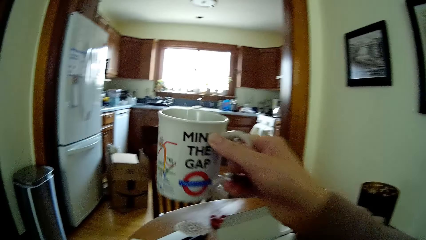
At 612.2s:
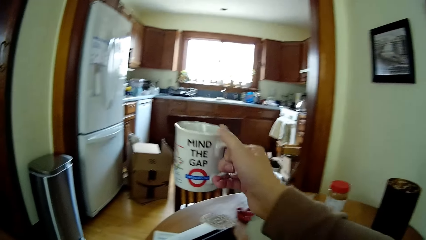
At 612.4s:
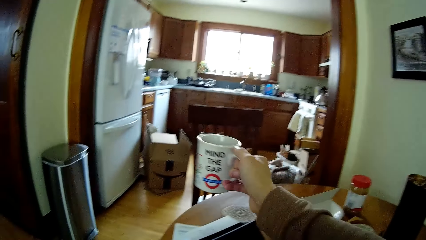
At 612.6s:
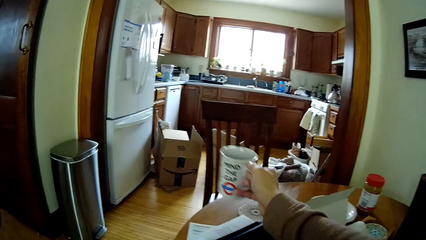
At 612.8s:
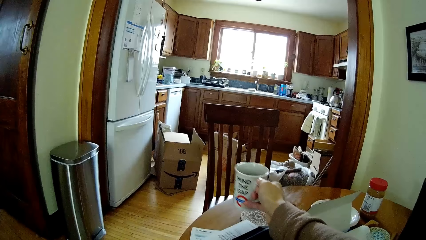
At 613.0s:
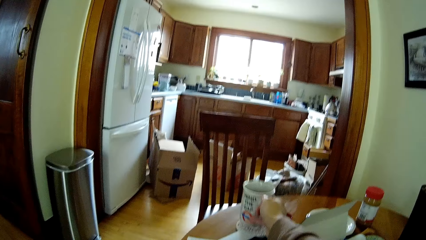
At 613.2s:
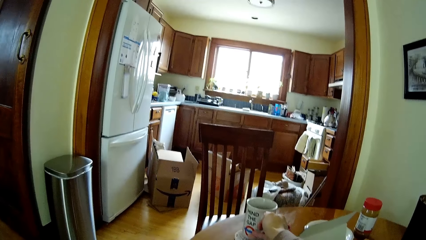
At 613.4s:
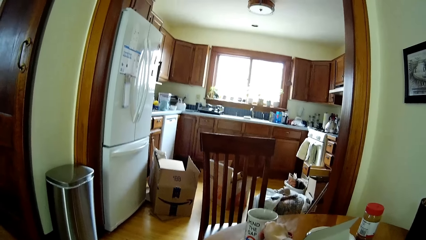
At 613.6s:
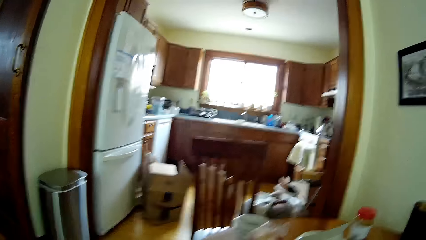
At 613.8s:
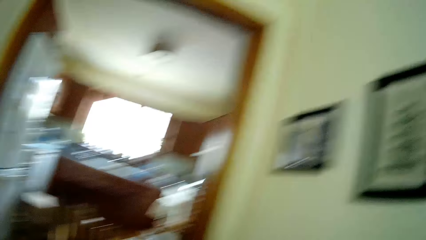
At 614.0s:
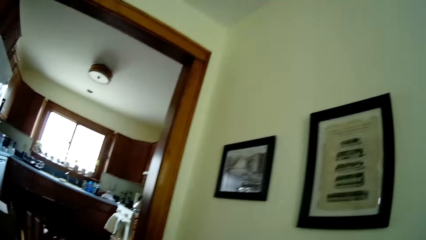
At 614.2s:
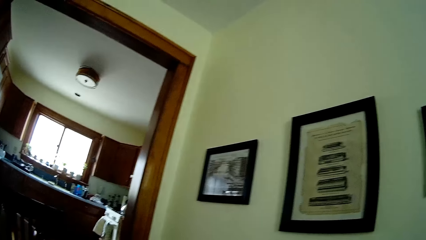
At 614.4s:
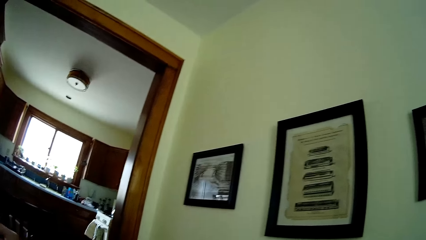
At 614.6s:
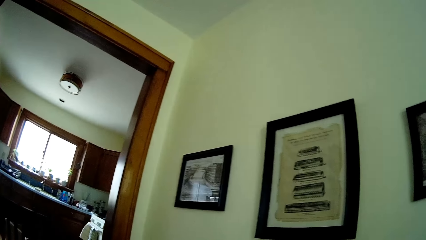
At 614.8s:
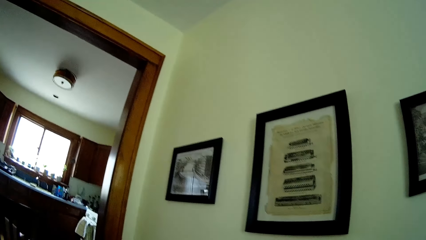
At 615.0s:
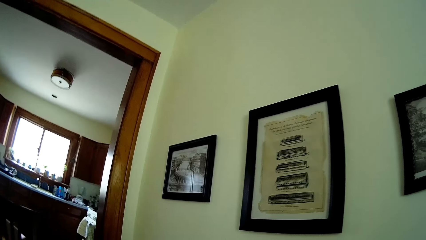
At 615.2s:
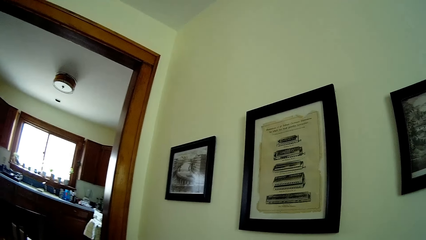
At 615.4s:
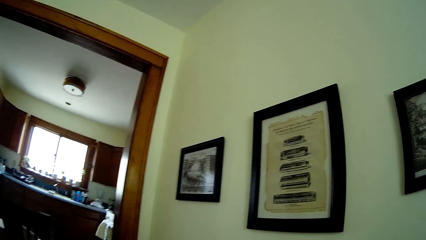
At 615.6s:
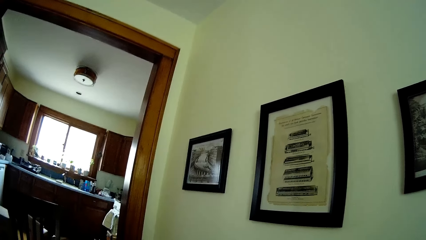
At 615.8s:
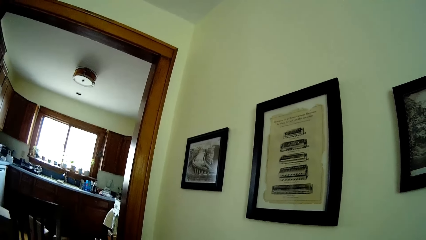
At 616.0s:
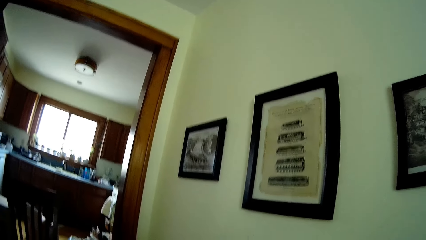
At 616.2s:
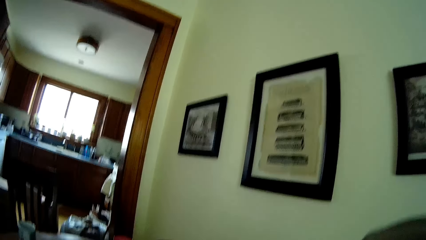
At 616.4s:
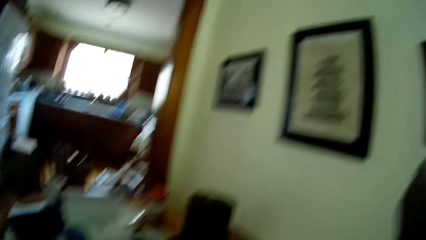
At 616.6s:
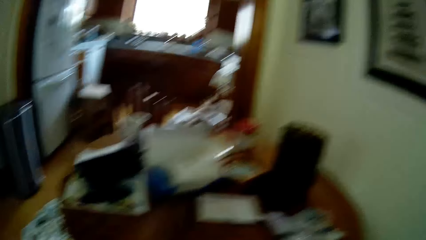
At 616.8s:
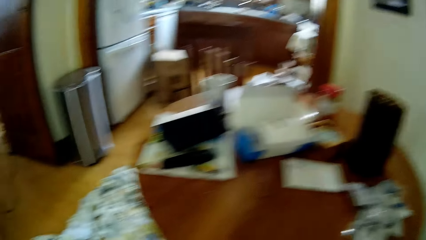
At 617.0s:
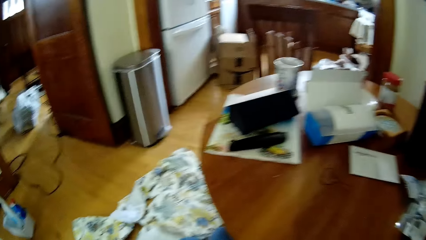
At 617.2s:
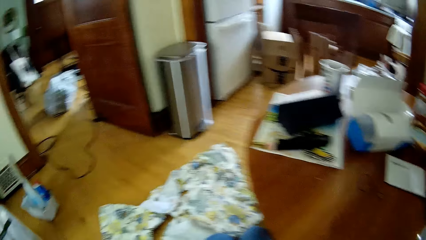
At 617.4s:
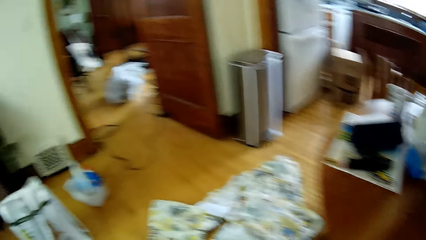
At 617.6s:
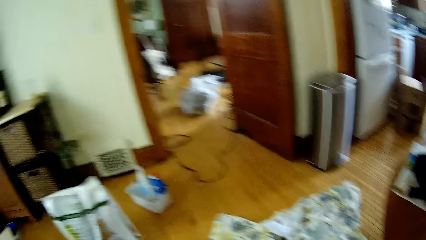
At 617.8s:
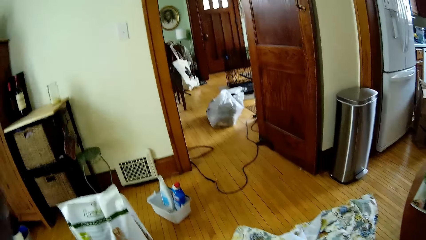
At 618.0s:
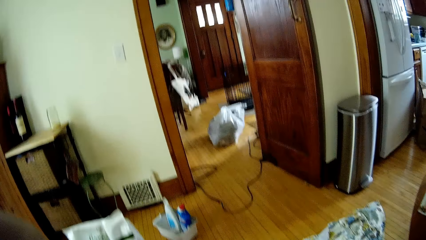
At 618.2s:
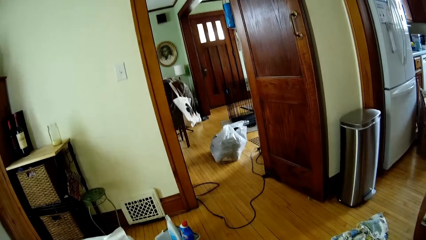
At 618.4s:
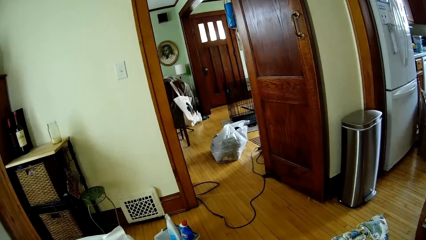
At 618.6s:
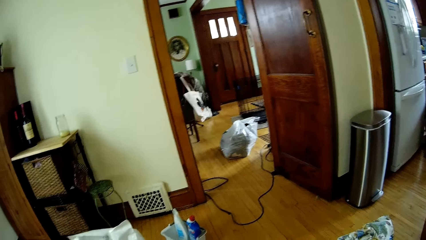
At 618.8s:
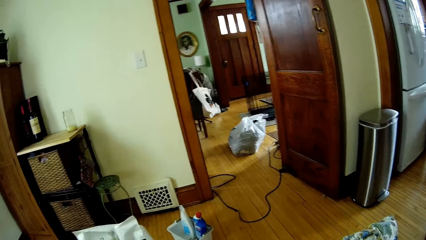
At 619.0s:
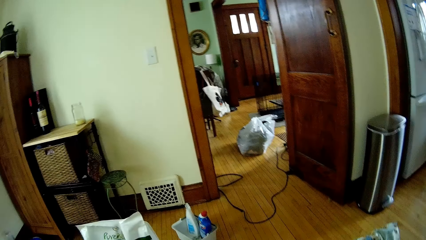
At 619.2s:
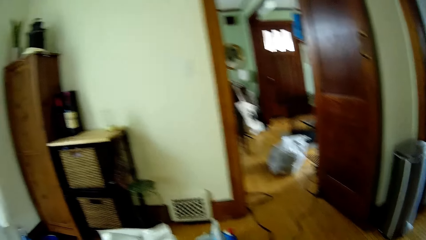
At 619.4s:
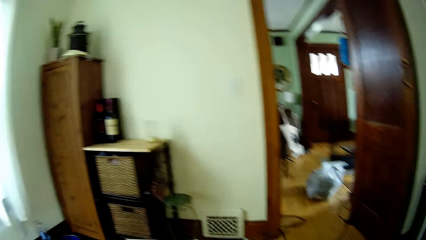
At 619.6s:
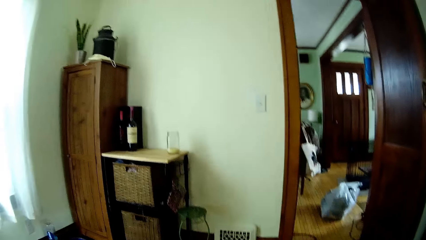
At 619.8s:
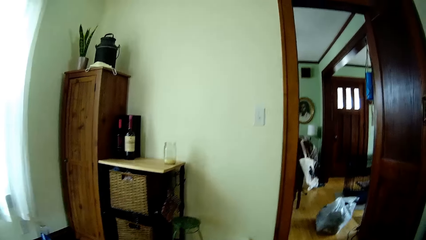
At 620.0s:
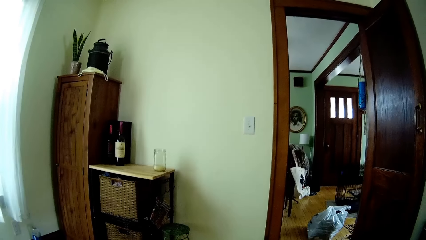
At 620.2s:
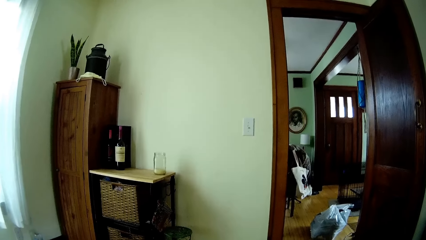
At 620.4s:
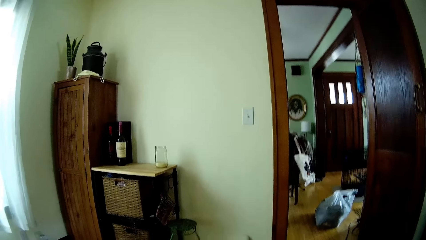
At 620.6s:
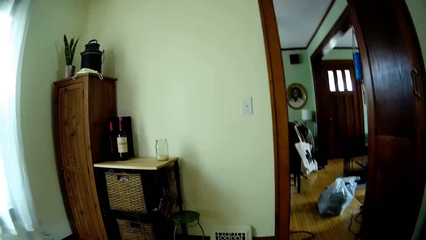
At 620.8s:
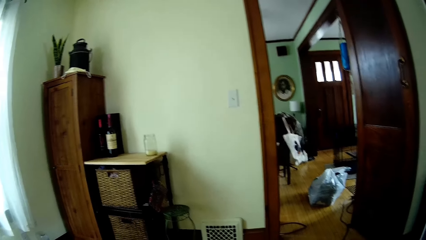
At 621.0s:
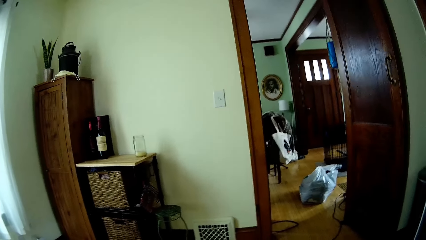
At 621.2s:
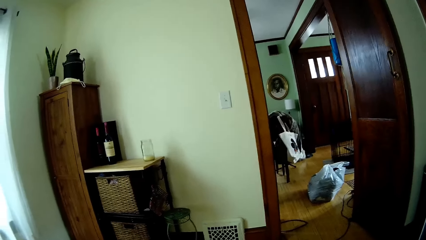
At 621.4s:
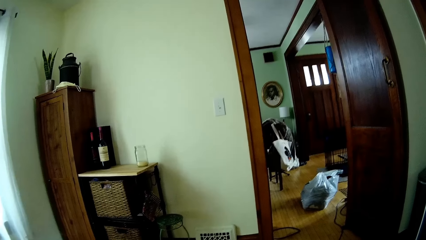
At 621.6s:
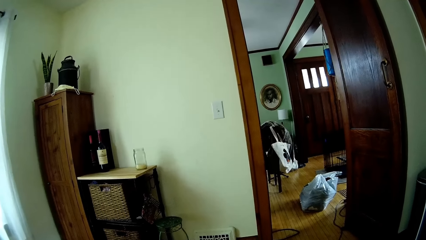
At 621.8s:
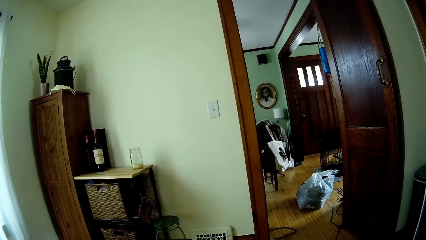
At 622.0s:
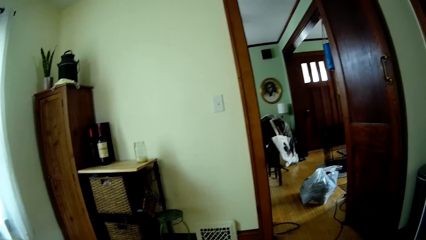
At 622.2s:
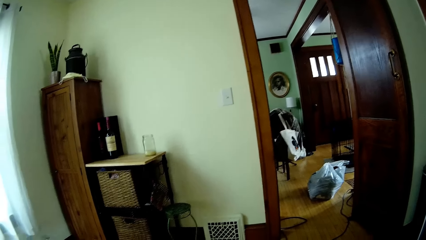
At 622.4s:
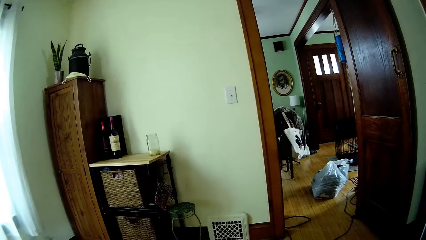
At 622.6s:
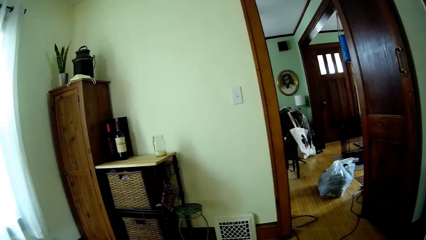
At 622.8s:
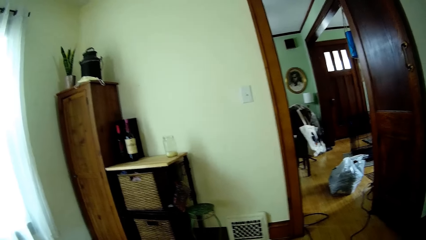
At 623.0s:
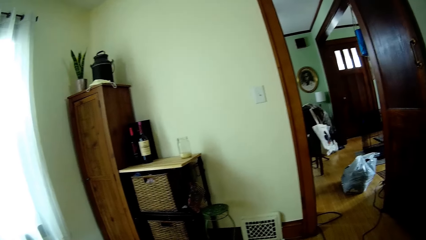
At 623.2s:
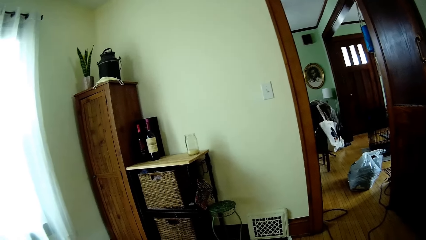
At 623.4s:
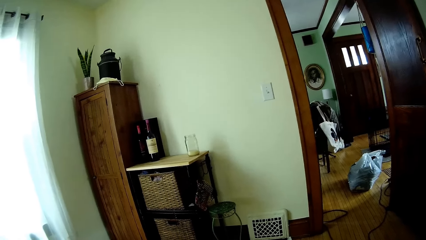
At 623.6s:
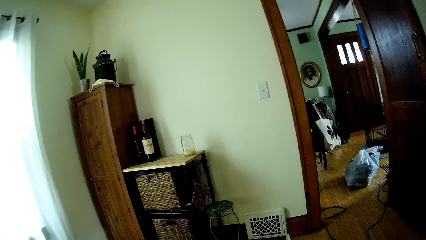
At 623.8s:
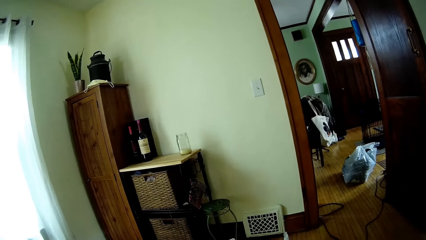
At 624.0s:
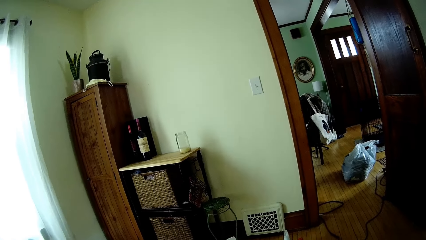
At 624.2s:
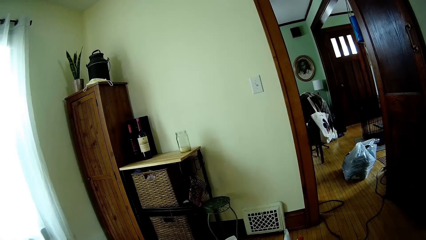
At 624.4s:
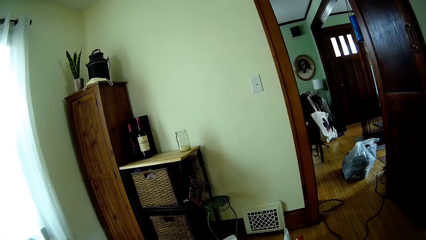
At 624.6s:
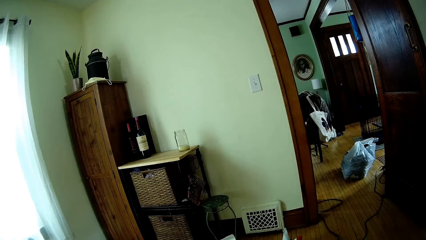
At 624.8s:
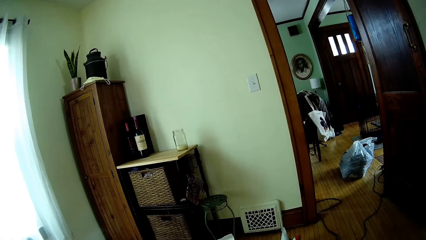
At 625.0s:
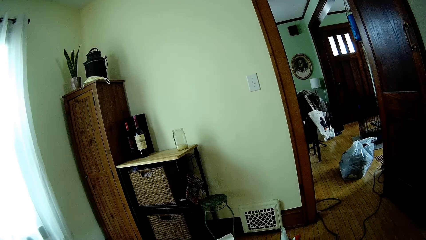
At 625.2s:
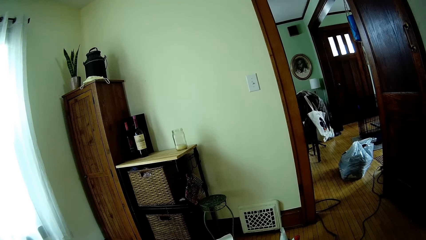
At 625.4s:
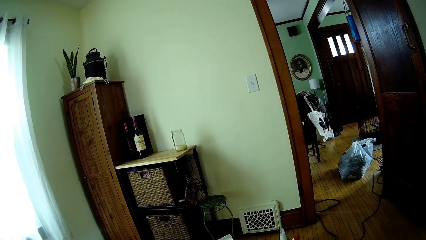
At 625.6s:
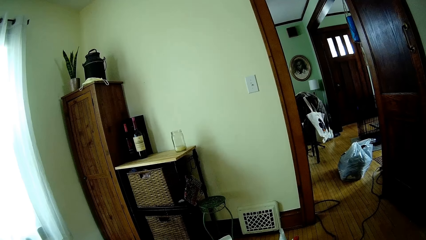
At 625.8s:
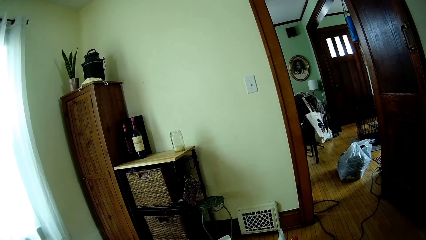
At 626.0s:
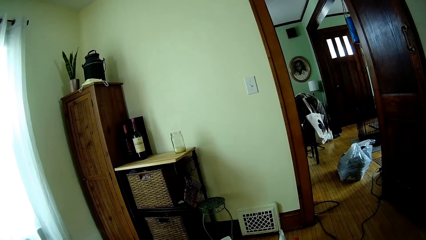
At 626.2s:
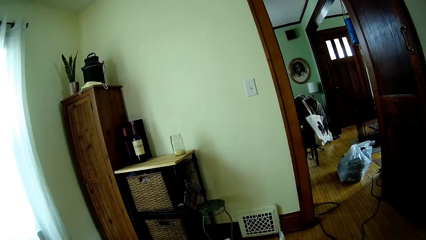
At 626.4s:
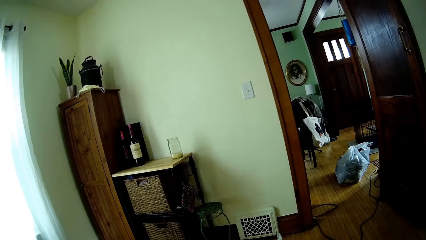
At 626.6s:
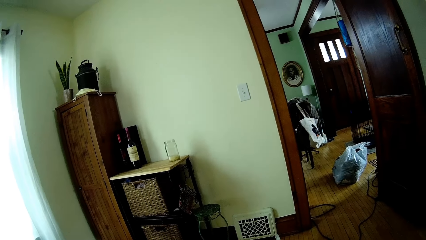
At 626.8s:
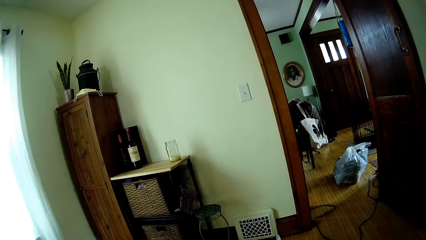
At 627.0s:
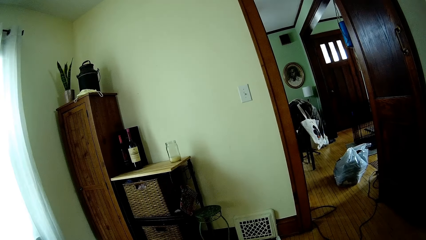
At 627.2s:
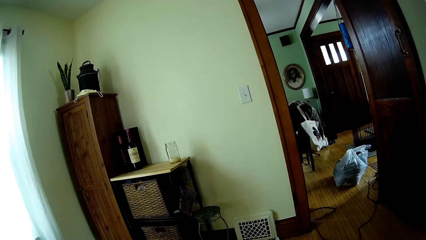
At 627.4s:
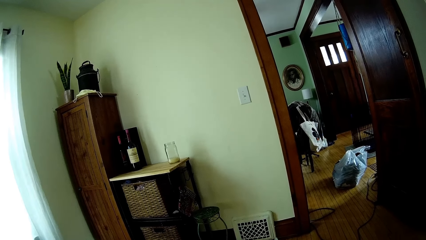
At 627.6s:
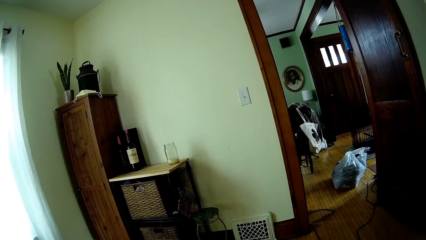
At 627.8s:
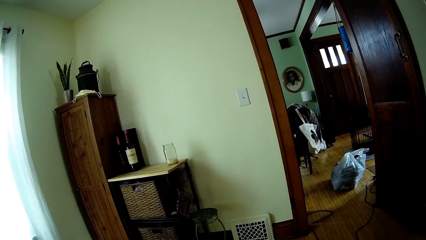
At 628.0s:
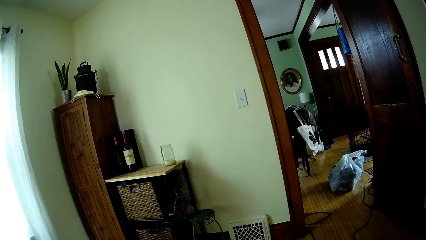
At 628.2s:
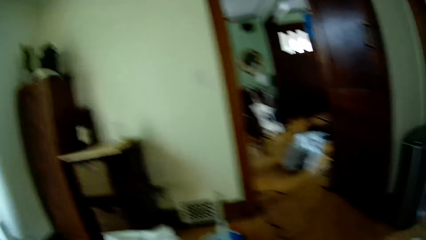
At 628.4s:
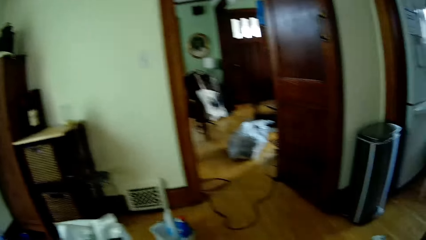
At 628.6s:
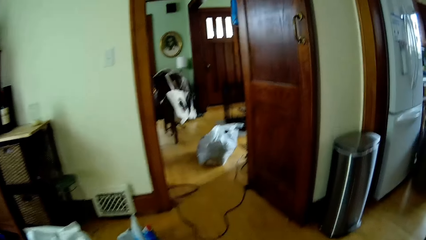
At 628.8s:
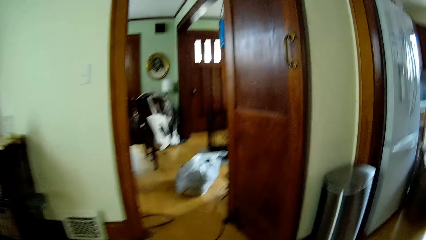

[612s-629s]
The camera wearer moves the cup forward. They place the cup on the table and look around.
